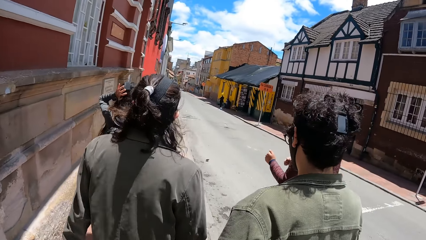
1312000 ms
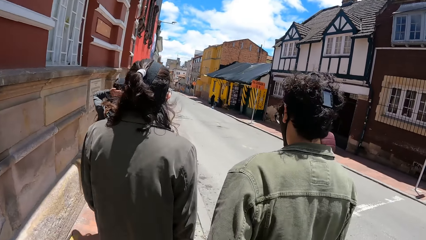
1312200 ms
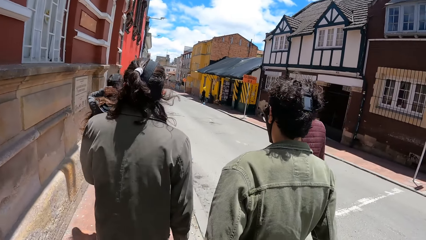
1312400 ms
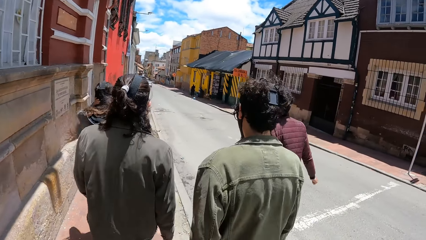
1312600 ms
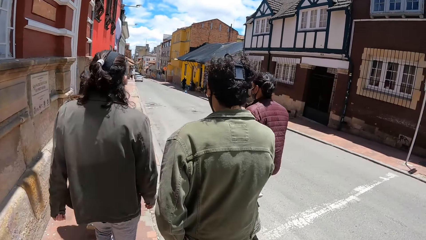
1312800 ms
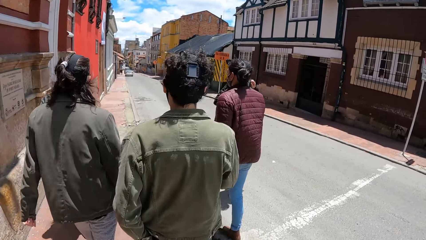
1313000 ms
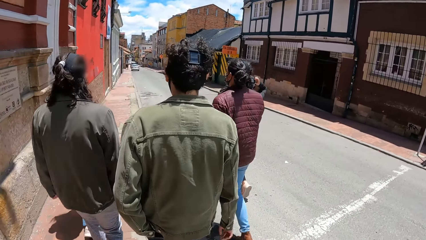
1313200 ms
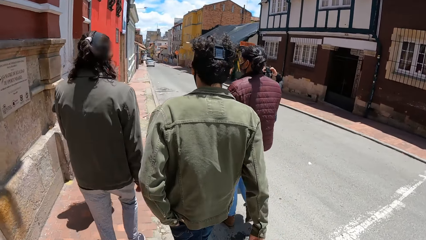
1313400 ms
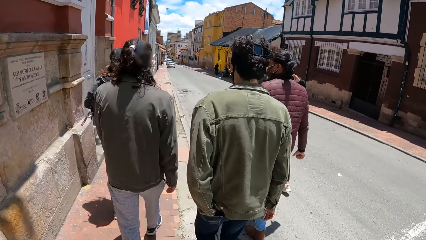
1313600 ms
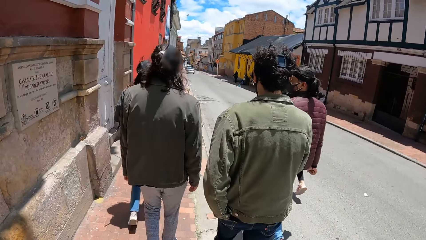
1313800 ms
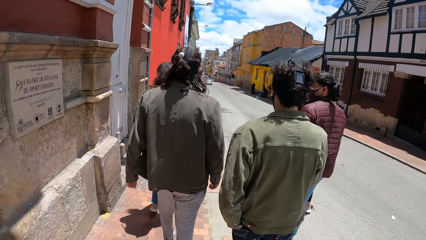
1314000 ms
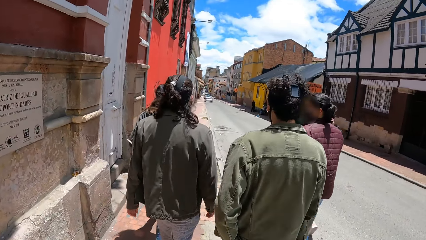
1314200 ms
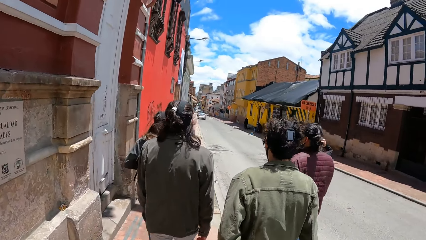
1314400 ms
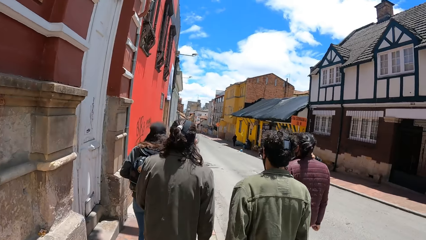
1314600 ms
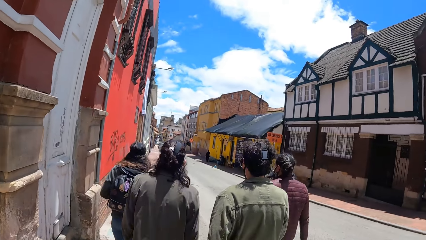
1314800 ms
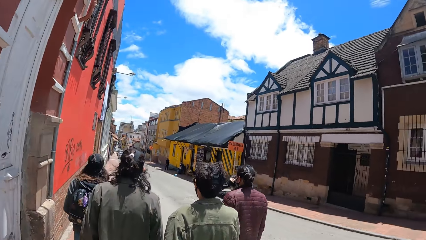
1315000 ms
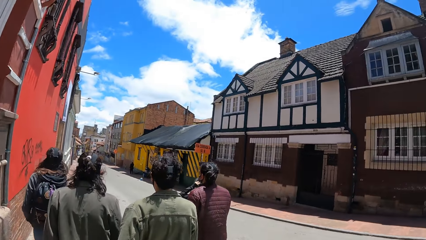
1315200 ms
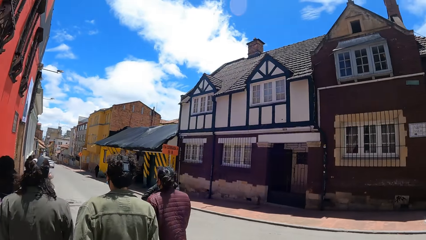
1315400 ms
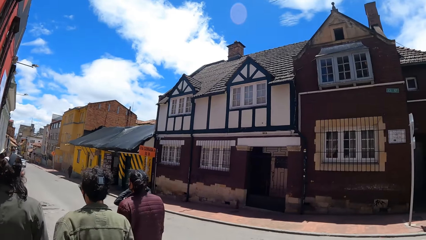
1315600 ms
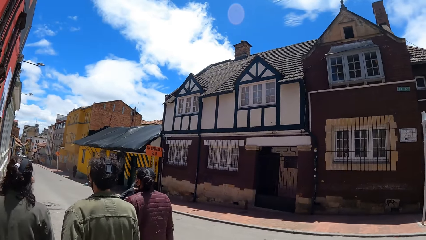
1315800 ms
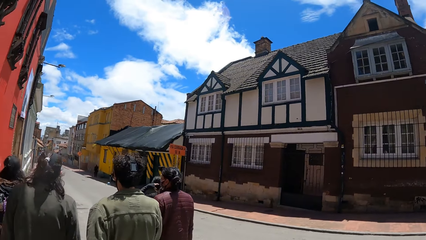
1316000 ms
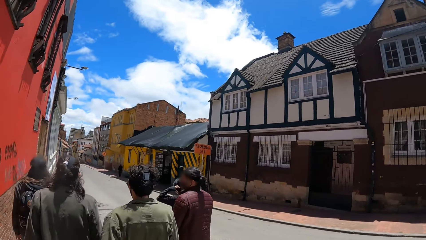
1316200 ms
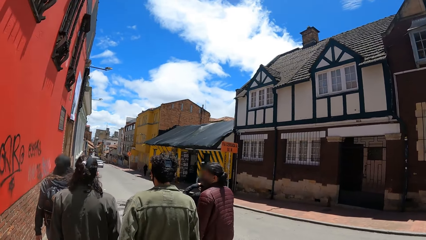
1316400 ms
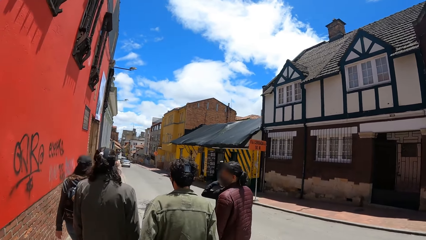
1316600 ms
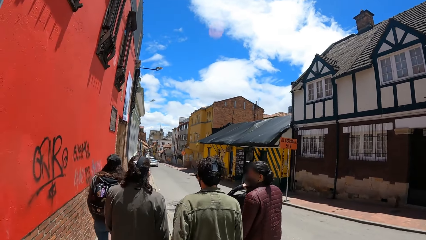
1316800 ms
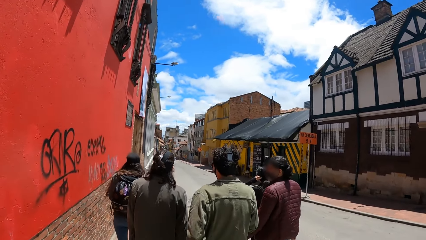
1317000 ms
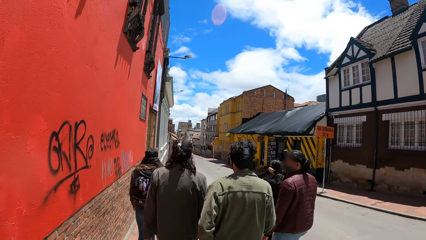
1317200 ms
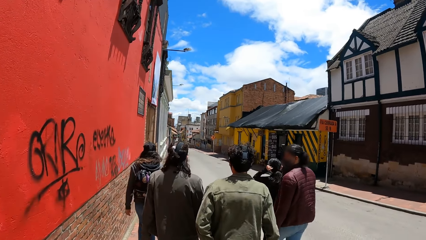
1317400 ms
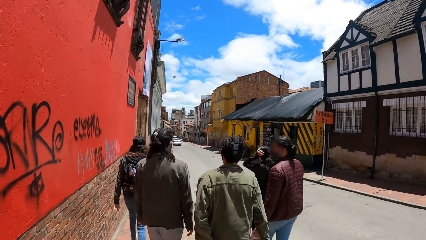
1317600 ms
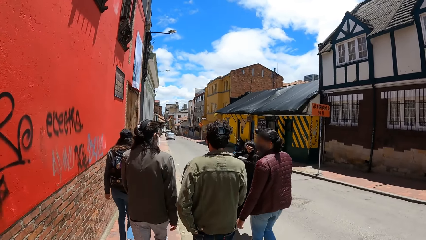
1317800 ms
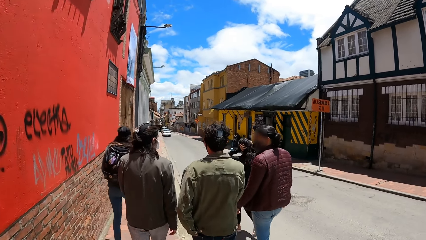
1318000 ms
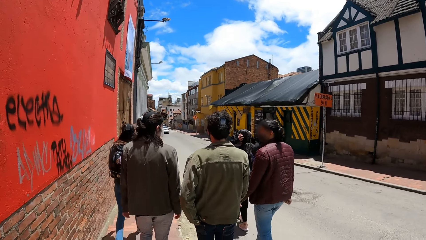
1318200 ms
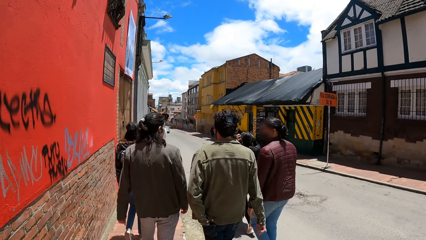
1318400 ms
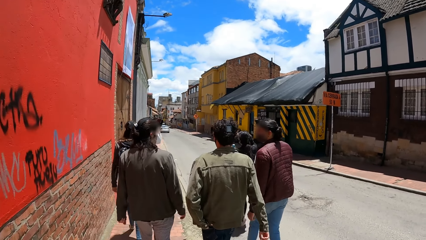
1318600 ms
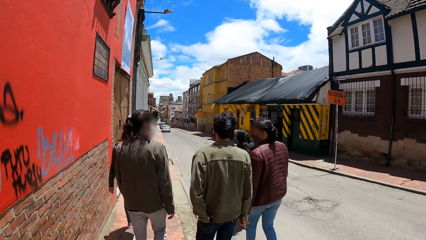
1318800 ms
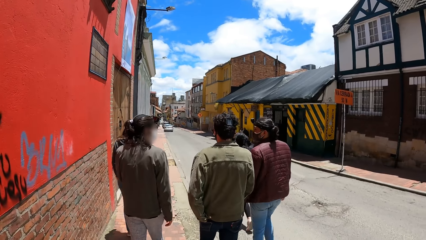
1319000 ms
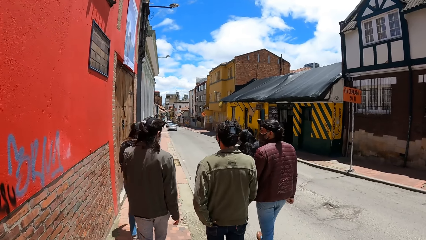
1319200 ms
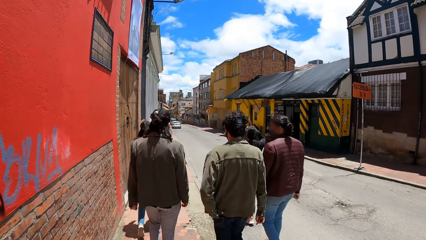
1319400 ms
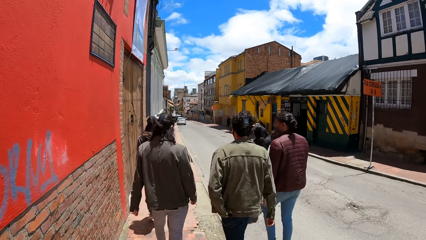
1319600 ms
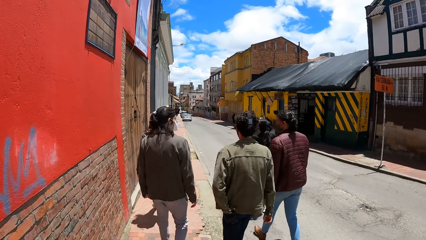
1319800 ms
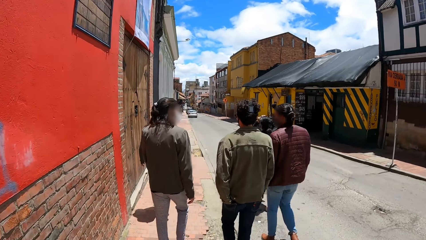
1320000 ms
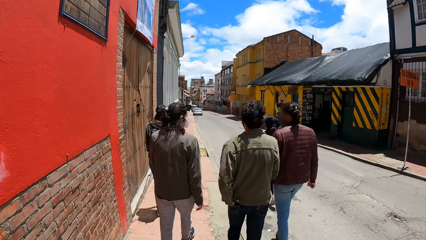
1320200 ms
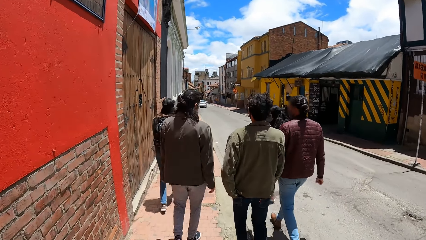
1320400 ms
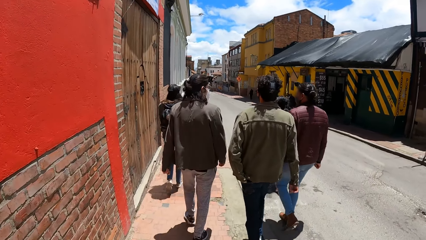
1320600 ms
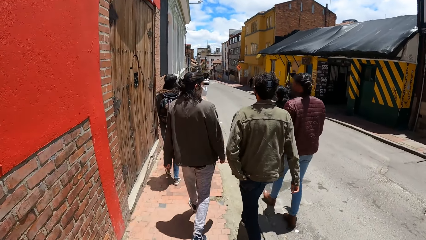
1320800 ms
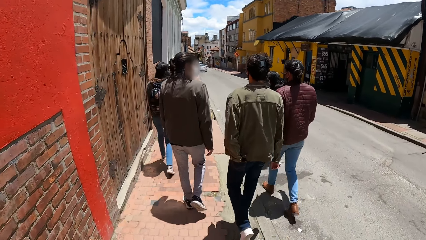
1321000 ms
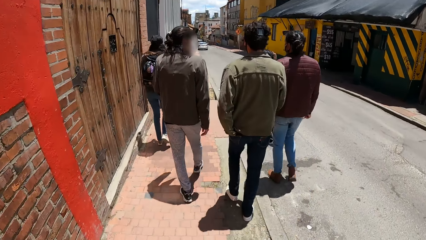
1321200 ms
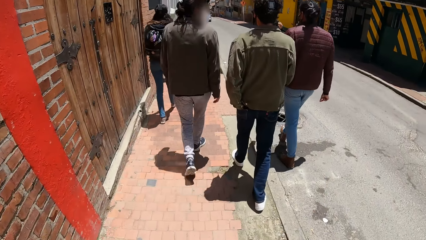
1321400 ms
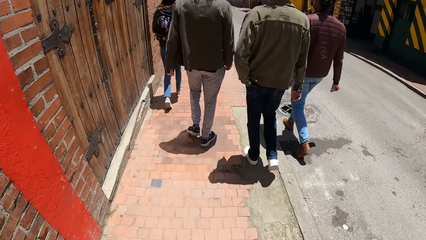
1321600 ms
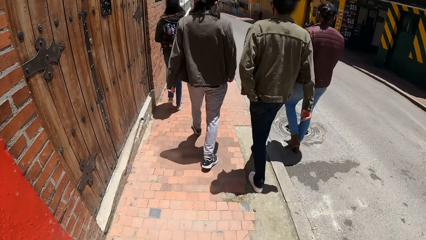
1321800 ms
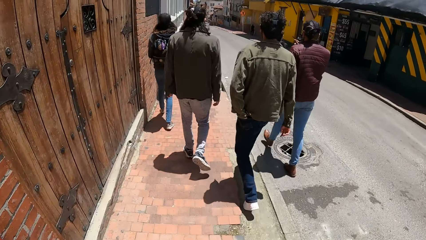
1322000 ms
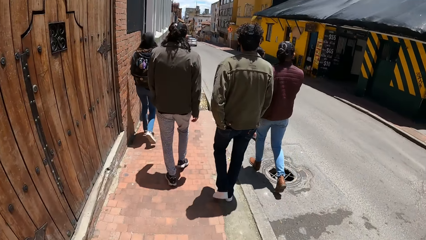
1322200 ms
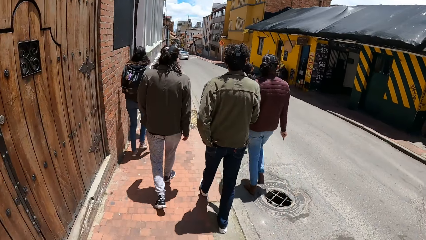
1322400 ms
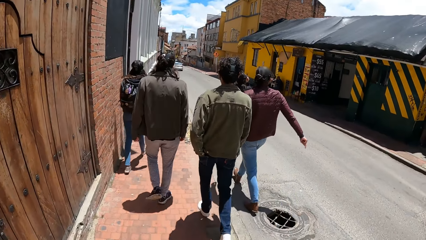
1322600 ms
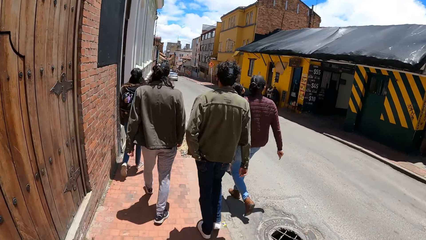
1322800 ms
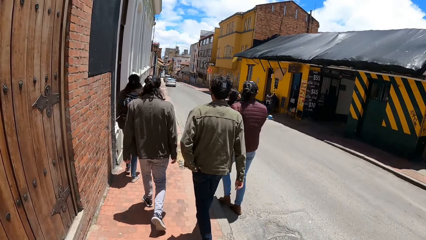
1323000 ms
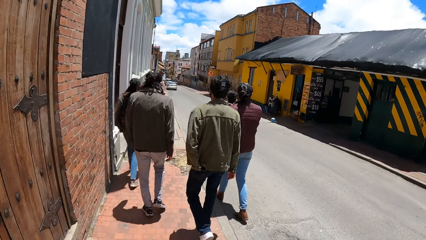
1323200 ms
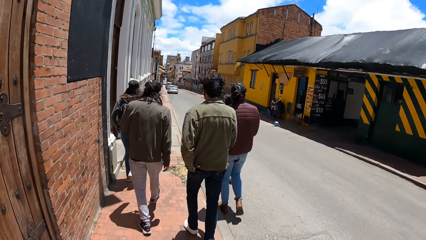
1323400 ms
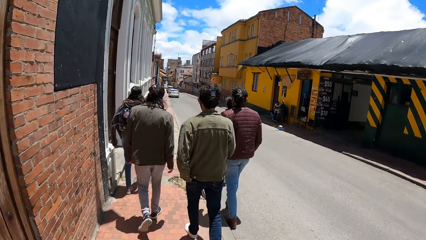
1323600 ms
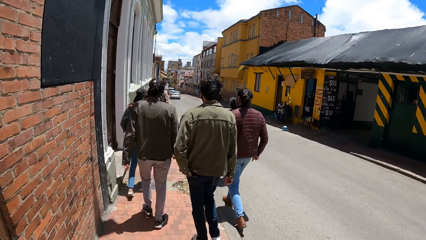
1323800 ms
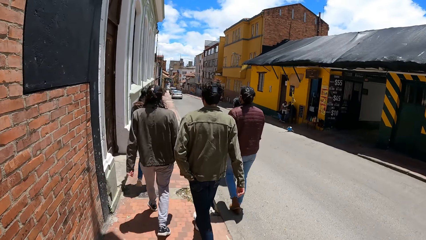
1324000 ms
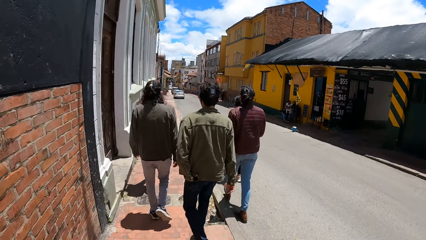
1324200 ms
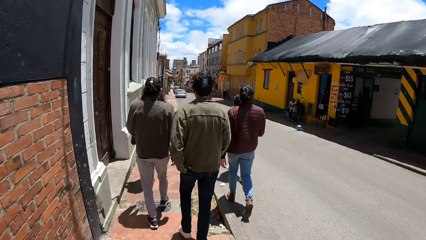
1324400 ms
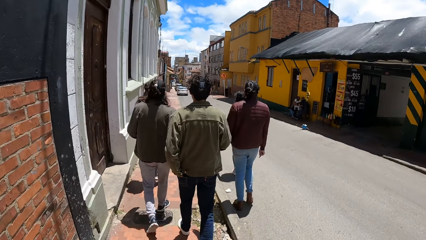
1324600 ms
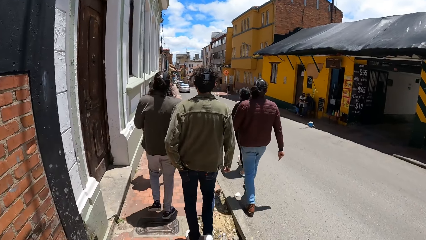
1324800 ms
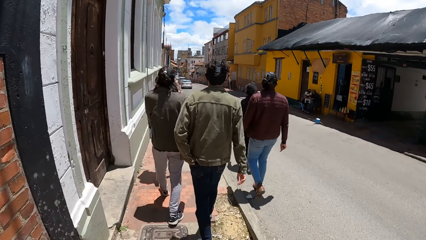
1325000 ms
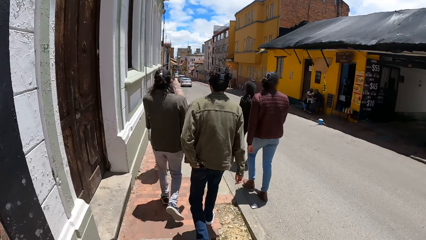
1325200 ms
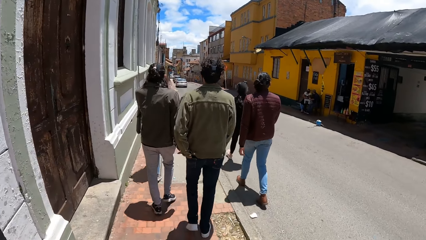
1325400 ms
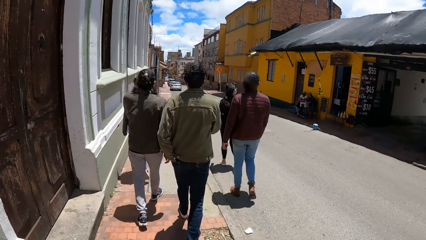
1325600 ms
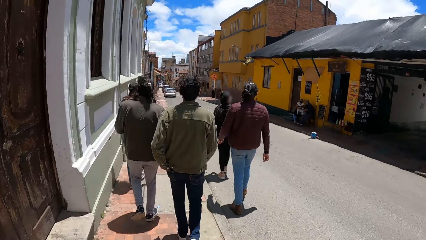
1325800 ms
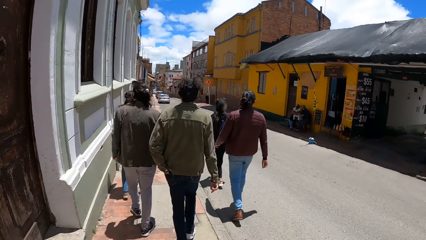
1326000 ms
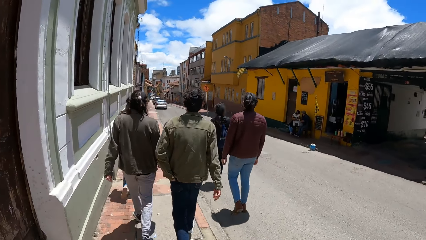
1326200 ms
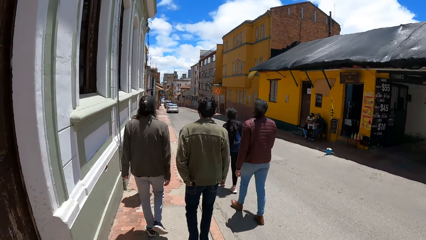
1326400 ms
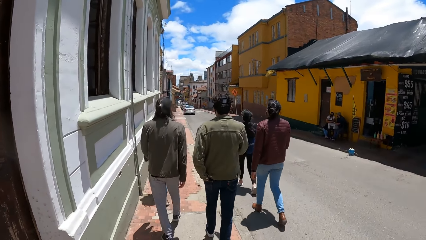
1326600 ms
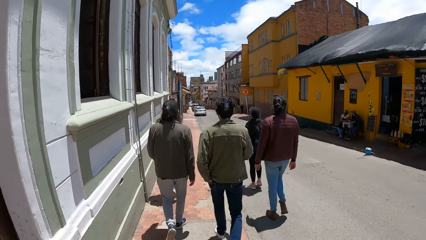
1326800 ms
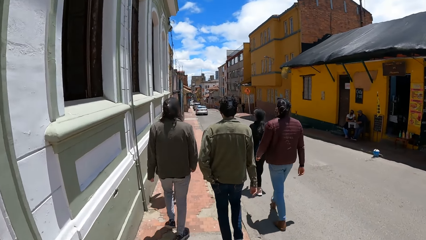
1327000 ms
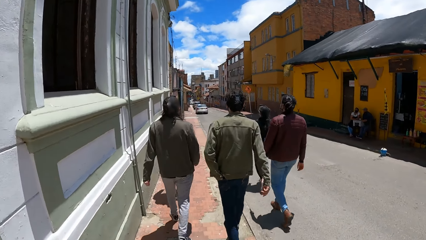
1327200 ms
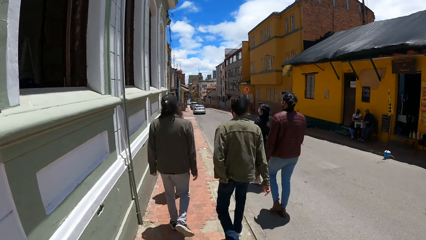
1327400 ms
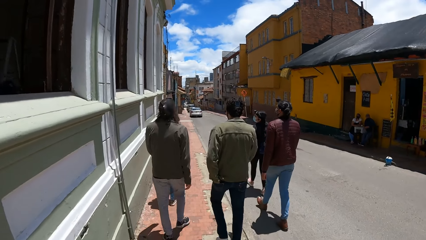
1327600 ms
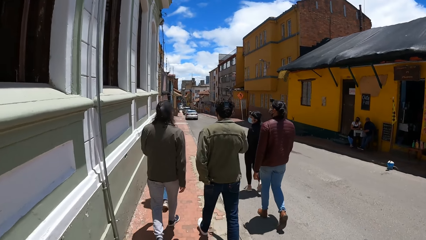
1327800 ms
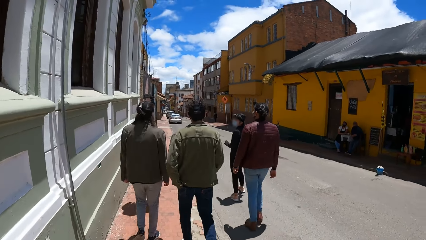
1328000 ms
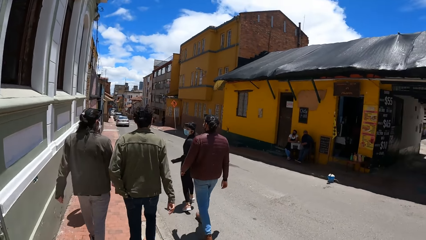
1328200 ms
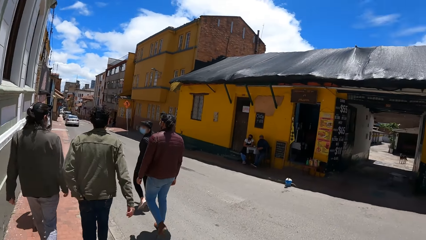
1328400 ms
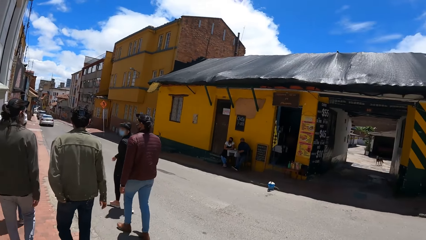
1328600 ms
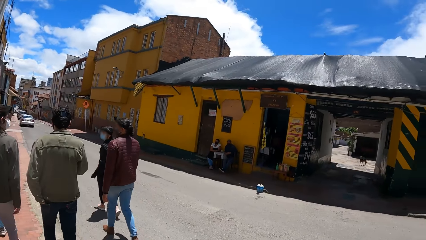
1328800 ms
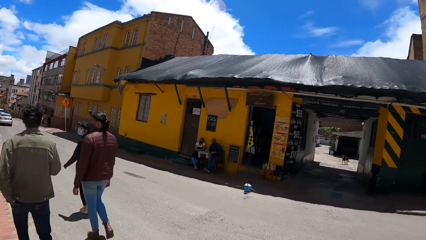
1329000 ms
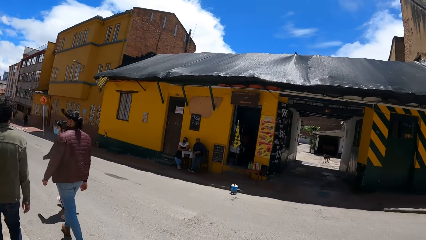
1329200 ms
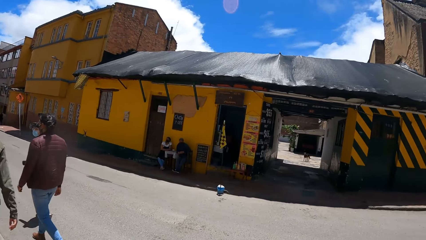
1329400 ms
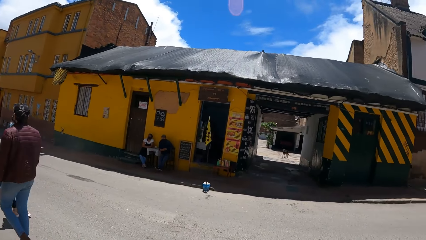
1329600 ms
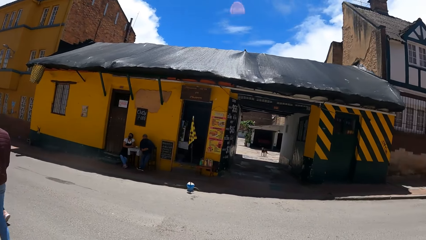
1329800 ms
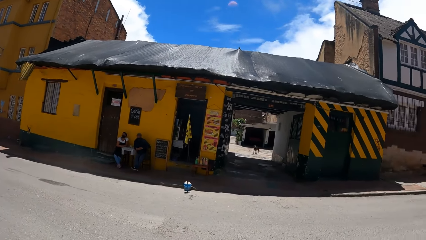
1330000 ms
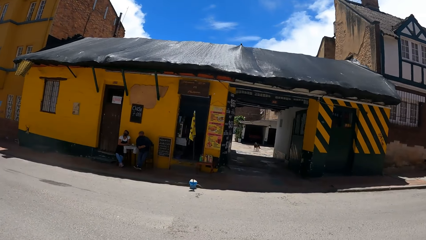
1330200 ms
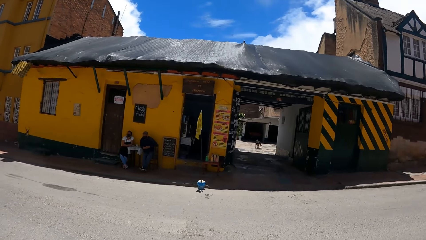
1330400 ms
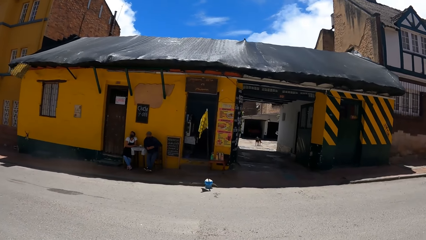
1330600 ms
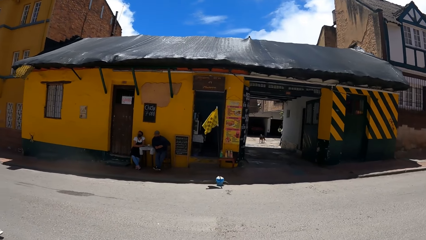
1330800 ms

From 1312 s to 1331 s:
A woman adjusts the camera around her head with both hands. The camera wearer looks around.
